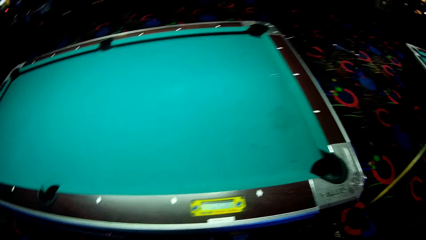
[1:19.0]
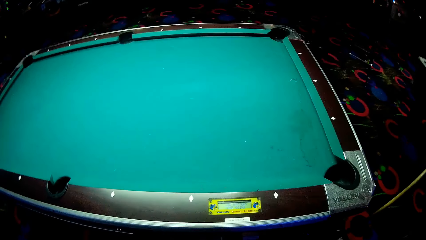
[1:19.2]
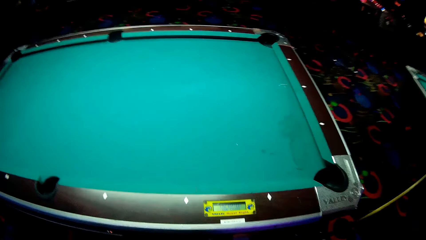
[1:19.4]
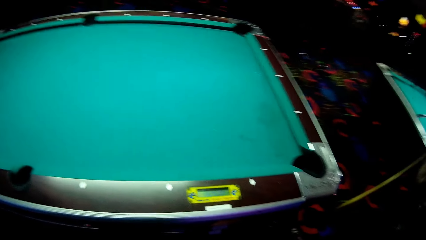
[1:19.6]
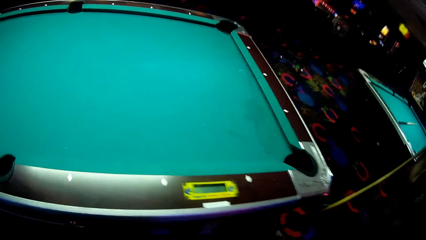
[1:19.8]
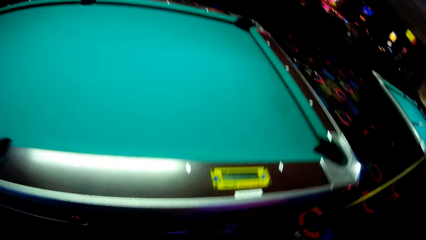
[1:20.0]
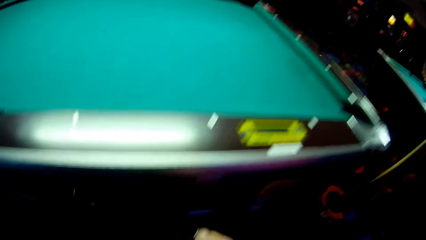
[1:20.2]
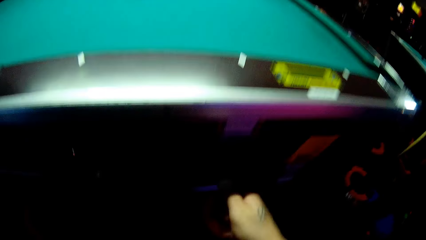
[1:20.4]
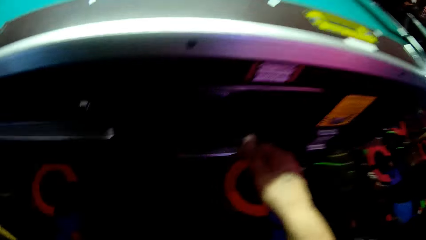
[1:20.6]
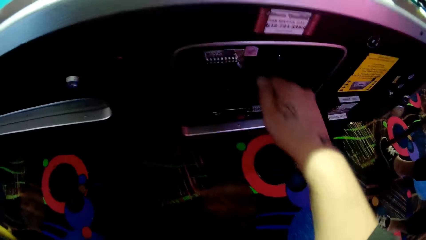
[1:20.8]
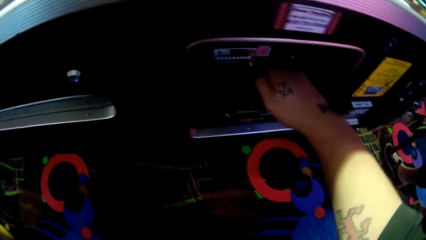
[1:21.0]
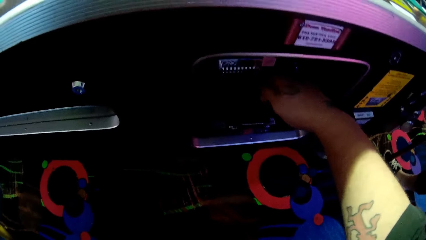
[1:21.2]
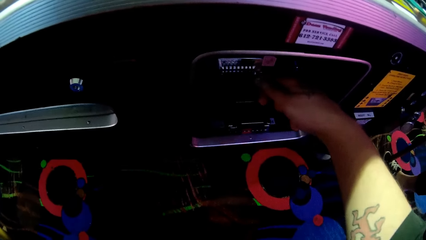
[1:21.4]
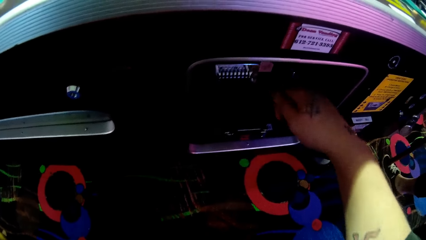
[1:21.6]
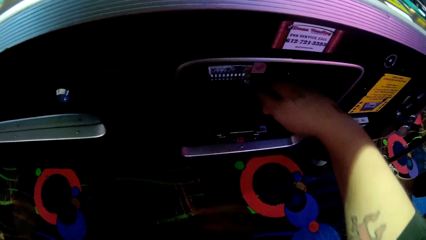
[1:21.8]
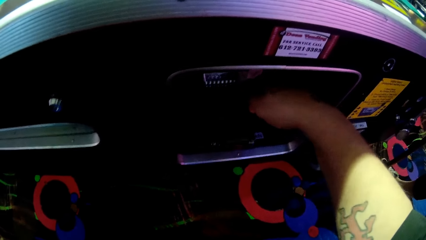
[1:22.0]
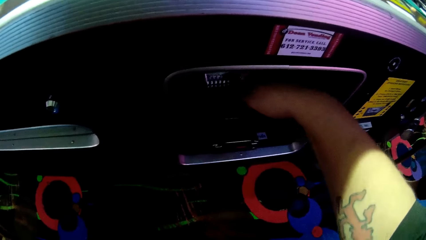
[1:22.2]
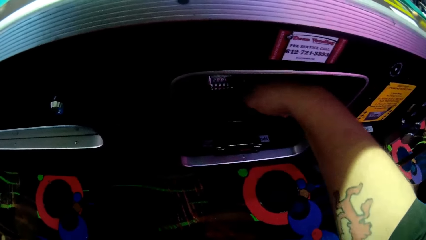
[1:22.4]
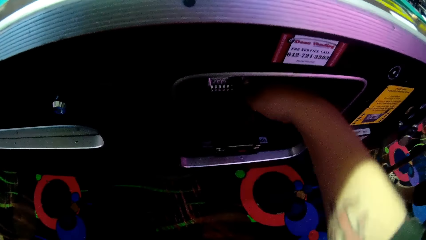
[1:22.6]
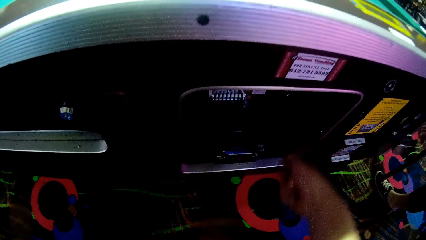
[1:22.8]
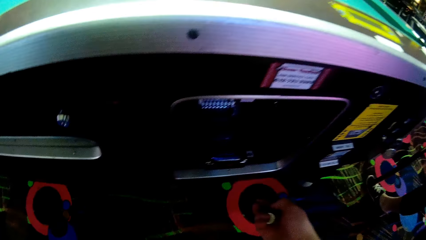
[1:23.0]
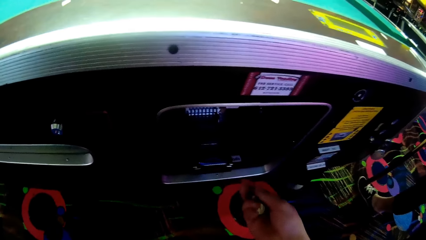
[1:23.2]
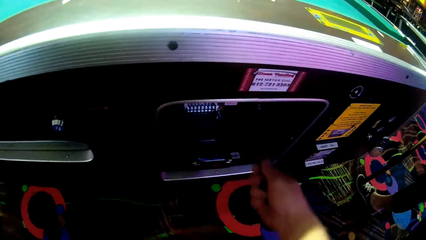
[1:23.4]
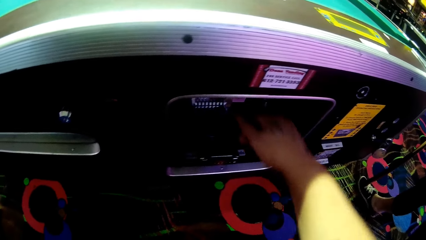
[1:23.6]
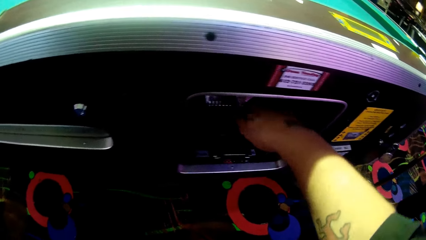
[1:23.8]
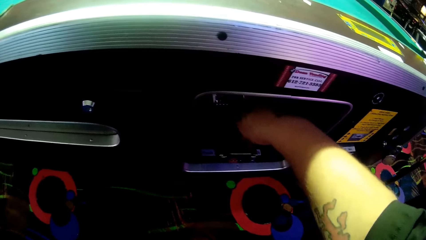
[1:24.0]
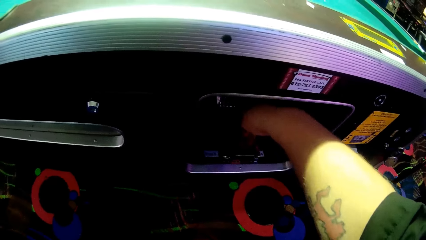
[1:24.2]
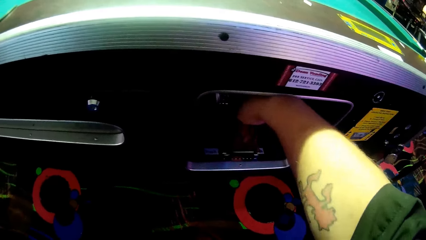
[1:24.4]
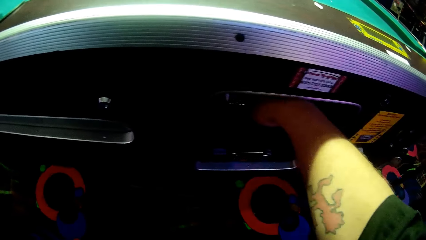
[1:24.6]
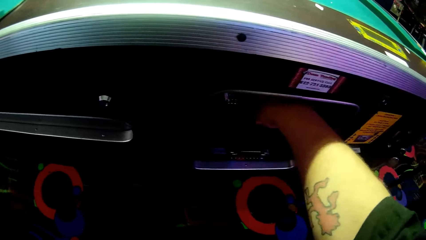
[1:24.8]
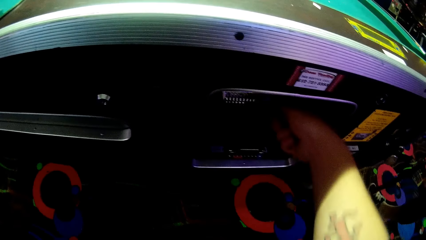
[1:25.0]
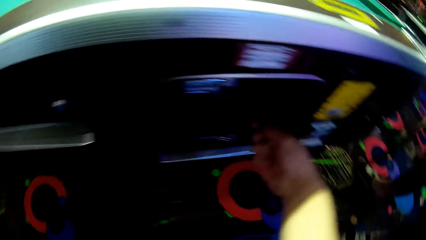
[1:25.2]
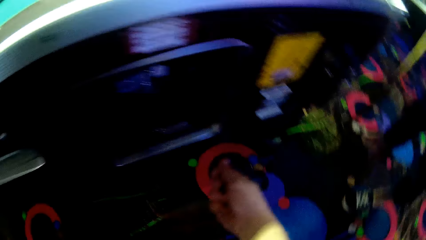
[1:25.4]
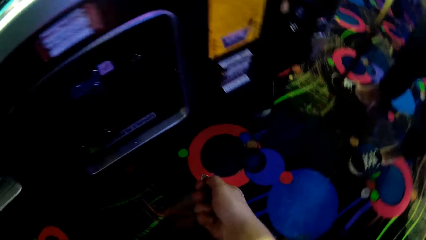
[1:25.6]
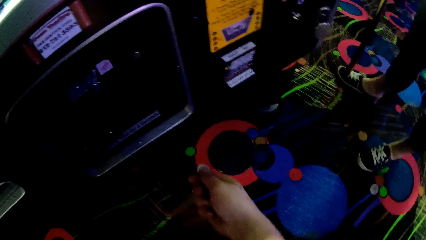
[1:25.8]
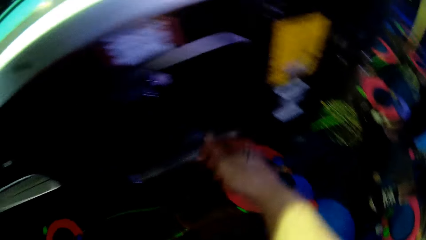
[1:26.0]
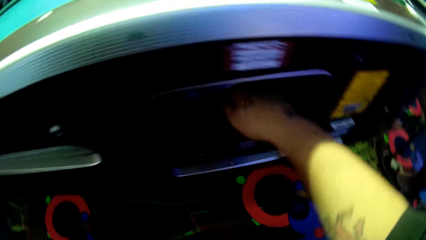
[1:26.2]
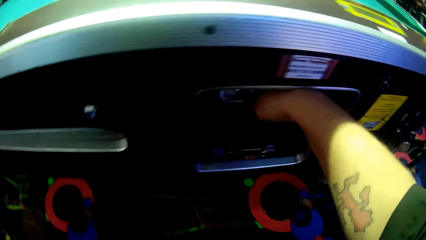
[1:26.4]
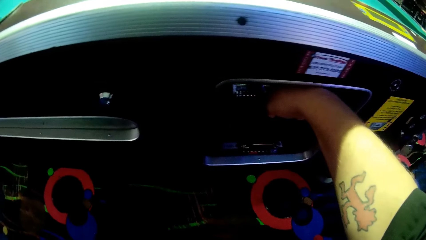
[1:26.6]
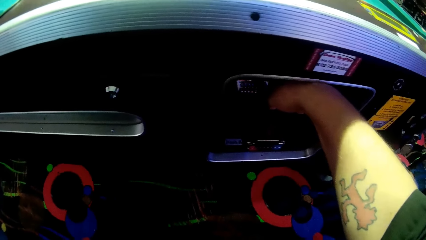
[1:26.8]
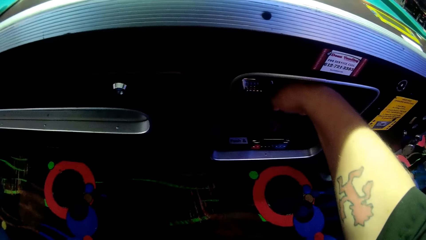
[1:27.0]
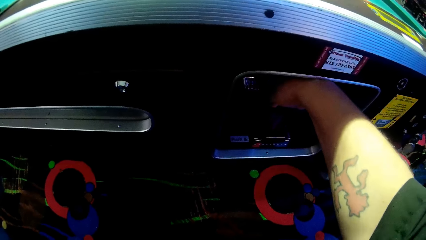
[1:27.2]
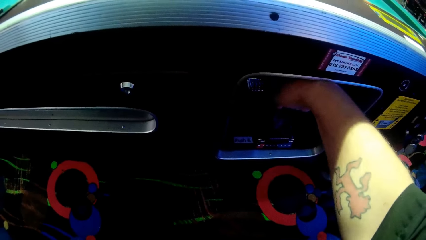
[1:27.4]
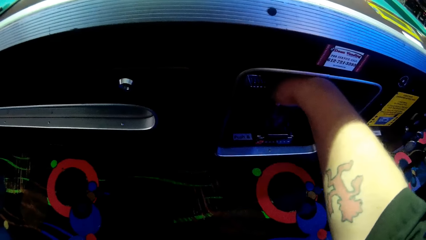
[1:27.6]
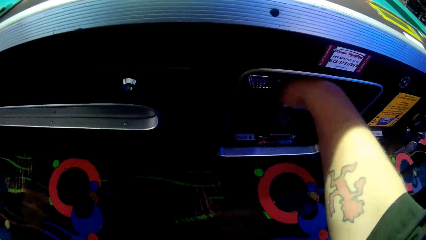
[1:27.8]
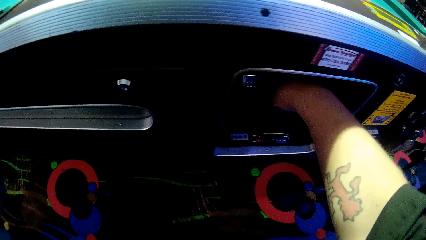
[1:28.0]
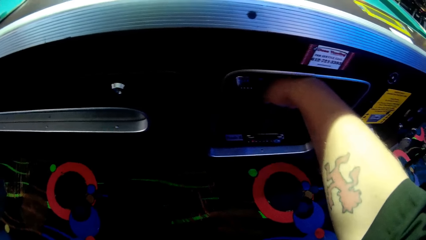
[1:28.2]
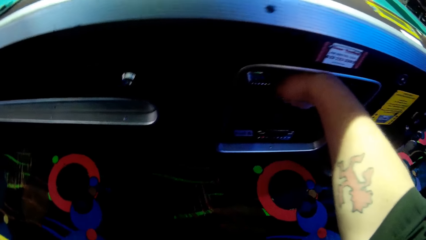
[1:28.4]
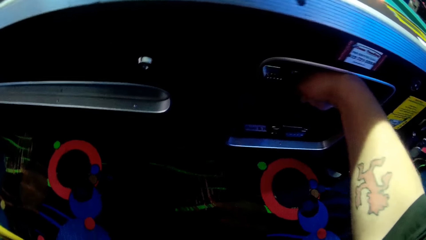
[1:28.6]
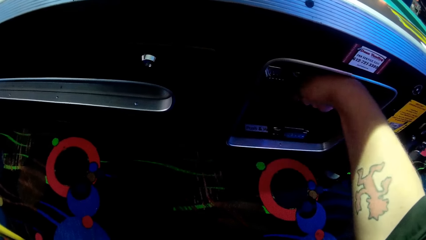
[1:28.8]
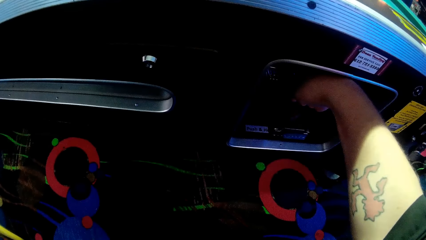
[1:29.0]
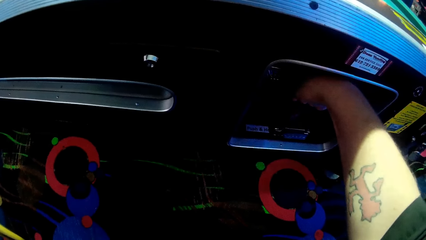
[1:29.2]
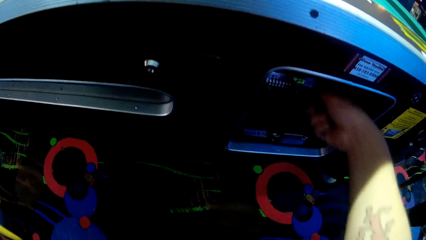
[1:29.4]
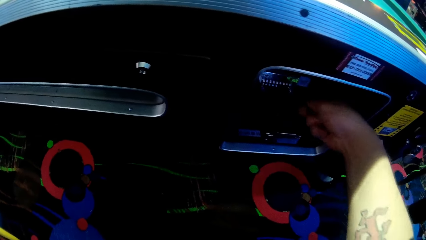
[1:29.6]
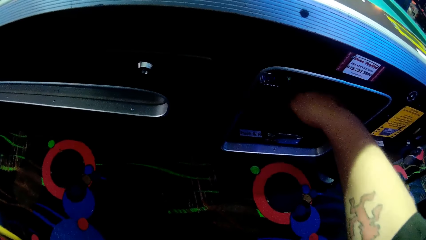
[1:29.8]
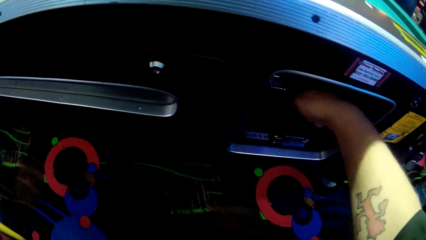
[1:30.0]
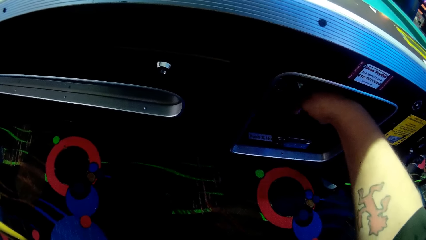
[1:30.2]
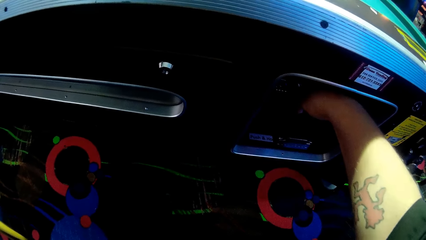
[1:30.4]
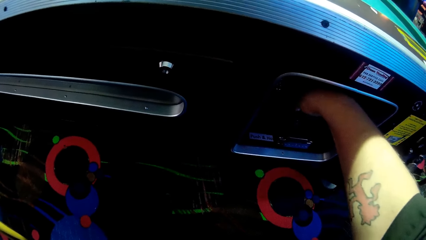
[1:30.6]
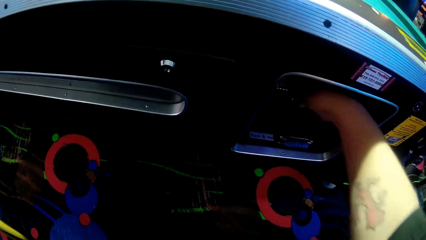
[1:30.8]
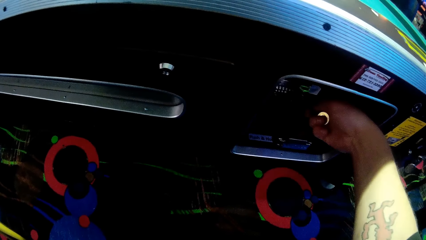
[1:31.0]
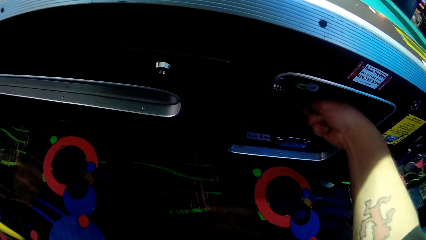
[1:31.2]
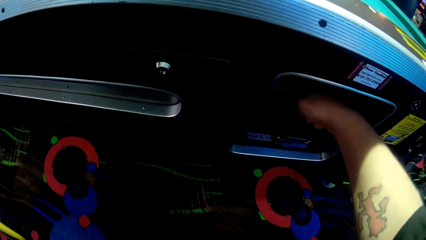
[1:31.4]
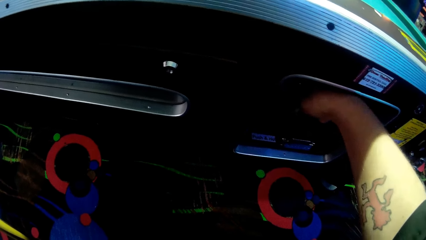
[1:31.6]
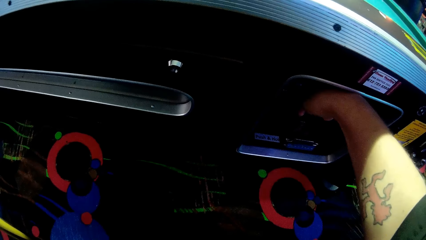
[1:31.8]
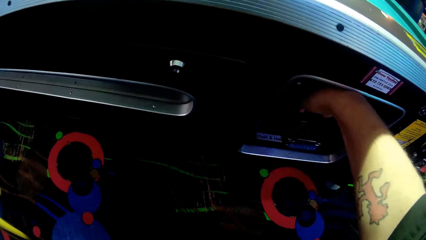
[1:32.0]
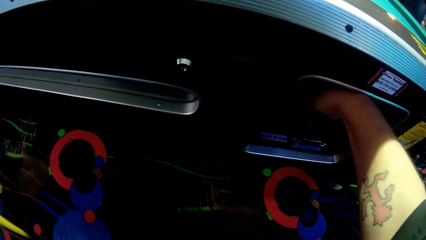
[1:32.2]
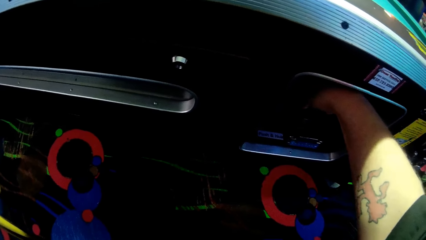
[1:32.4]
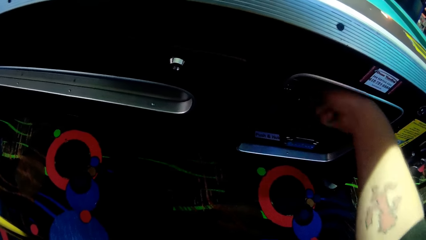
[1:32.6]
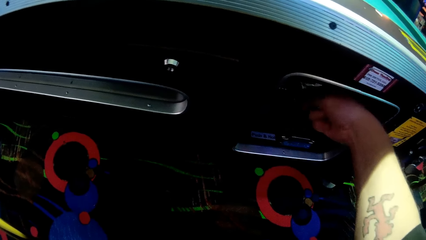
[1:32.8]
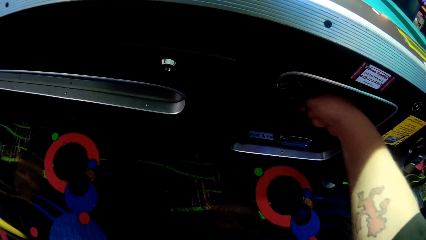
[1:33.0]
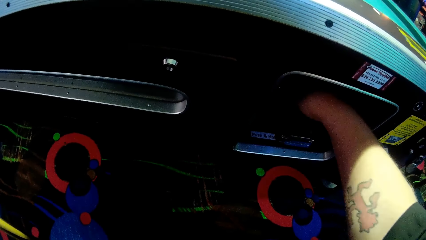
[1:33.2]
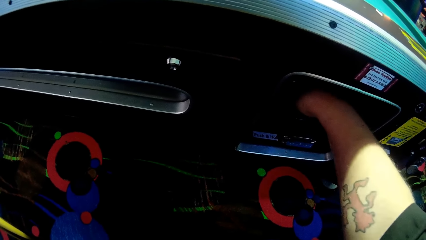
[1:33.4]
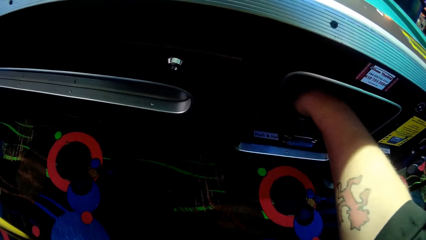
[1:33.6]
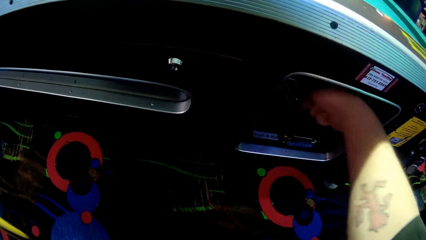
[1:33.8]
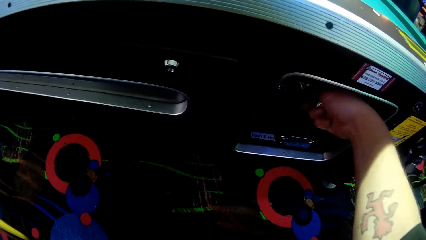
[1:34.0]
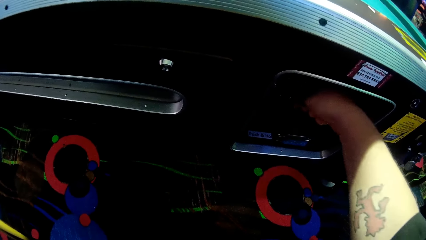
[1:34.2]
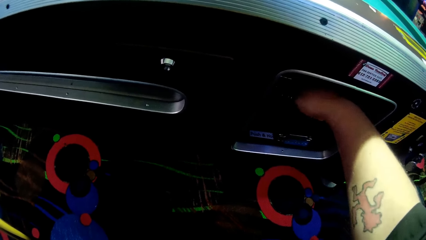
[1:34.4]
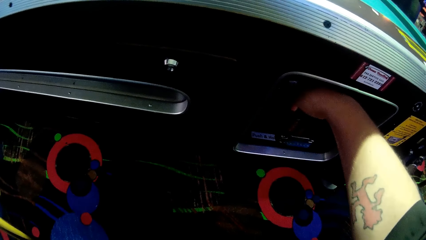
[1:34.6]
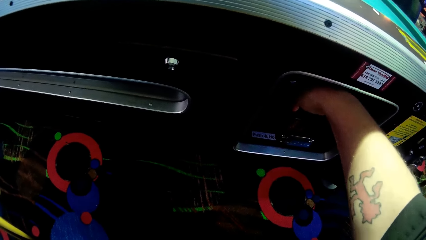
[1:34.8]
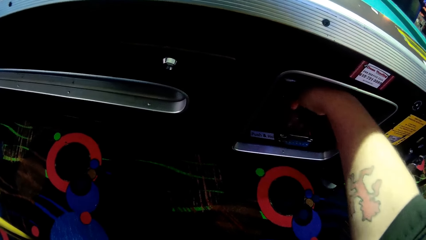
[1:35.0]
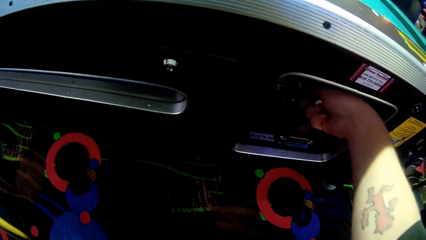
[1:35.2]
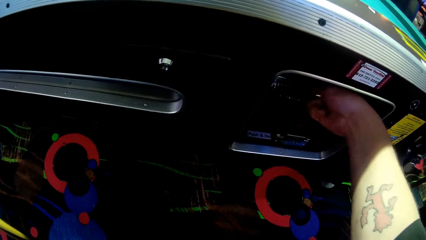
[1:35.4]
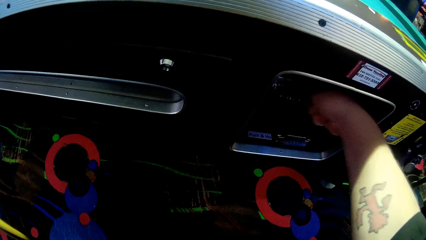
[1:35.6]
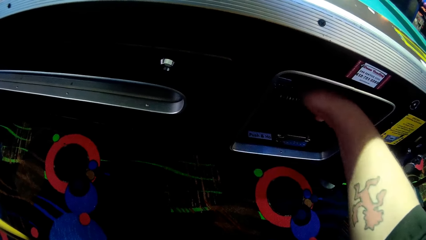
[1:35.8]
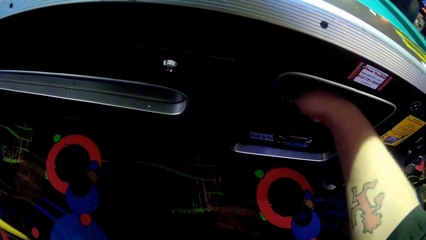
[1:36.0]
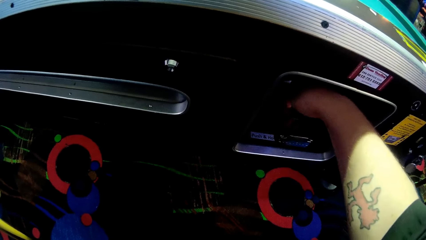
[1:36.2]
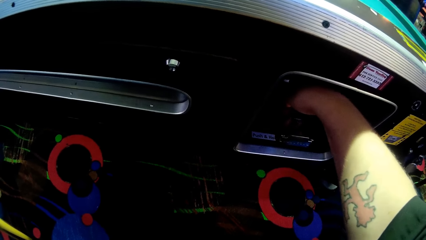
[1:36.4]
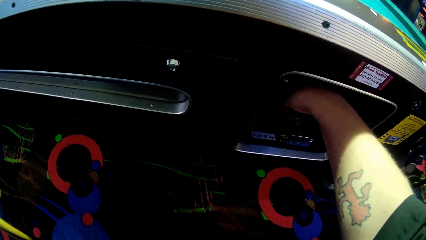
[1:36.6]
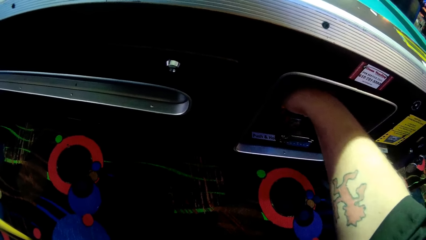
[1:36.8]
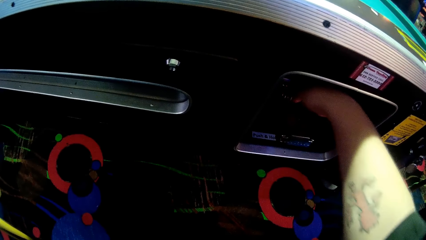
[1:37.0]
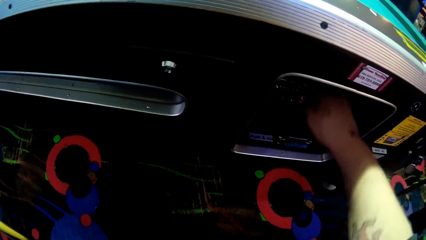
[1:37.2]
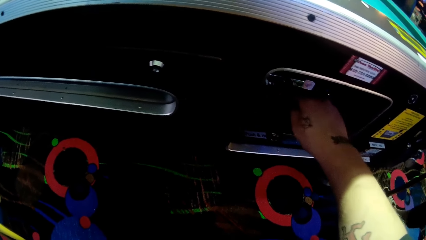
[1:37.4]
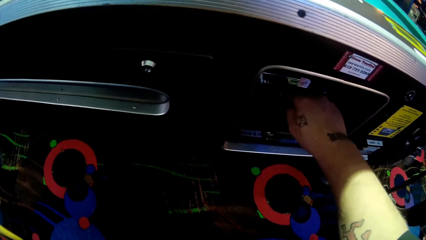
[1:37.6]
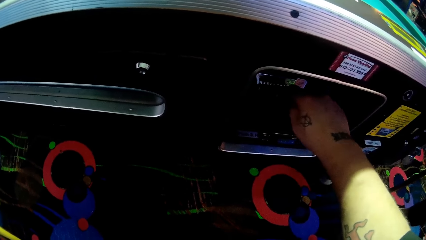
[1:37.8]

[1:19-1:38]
The camera wearer puts the coins on the pool opener in the pool table.
